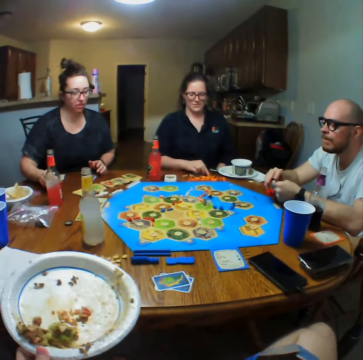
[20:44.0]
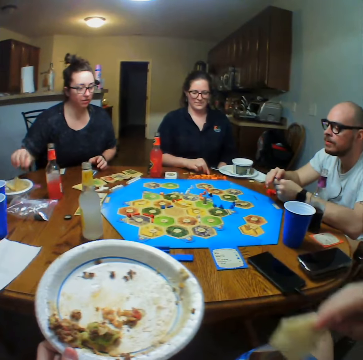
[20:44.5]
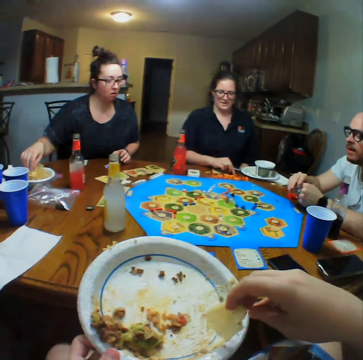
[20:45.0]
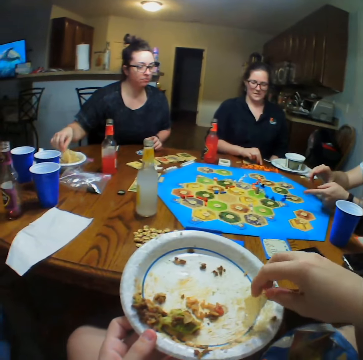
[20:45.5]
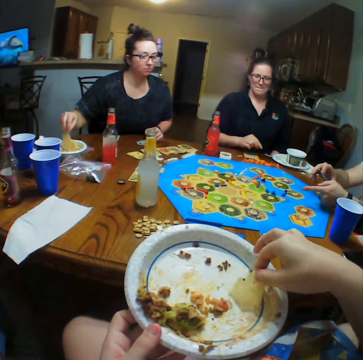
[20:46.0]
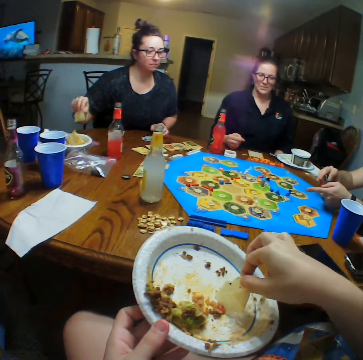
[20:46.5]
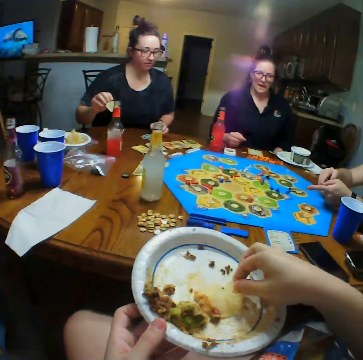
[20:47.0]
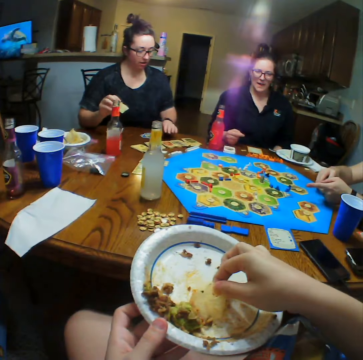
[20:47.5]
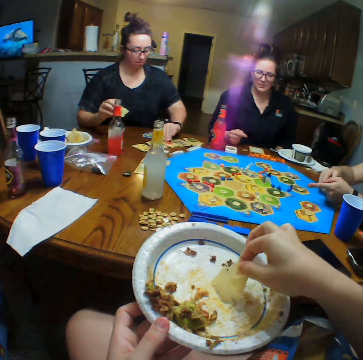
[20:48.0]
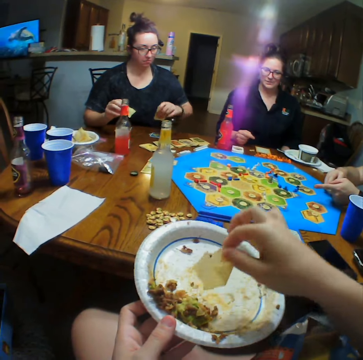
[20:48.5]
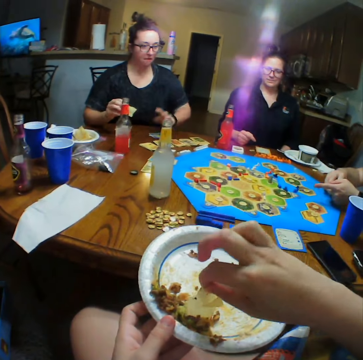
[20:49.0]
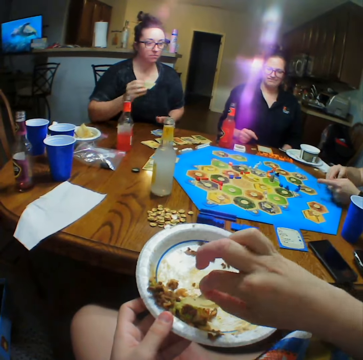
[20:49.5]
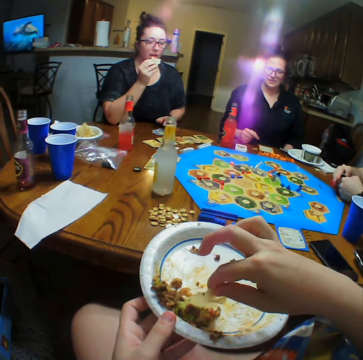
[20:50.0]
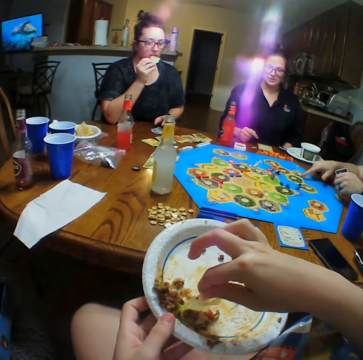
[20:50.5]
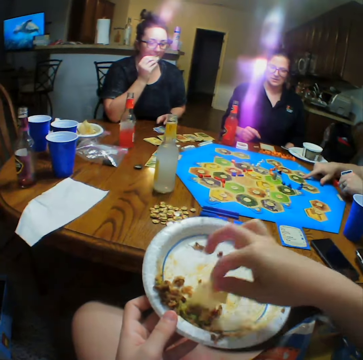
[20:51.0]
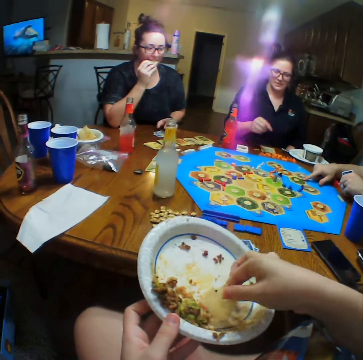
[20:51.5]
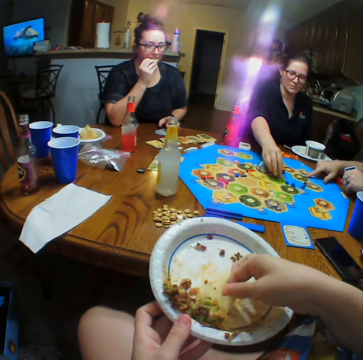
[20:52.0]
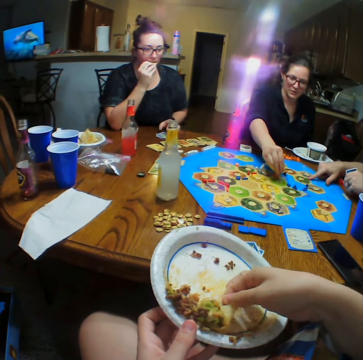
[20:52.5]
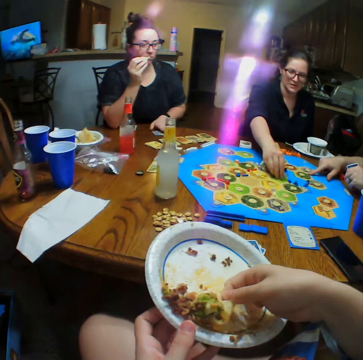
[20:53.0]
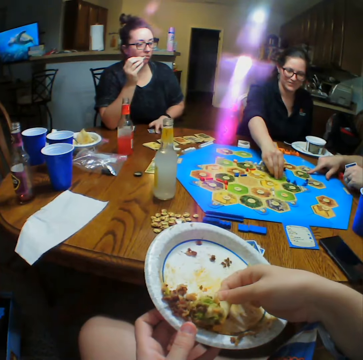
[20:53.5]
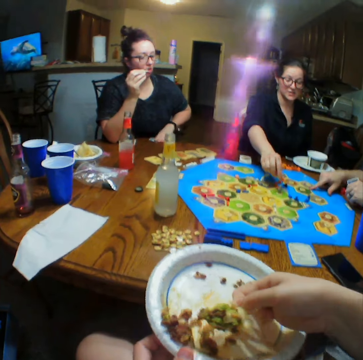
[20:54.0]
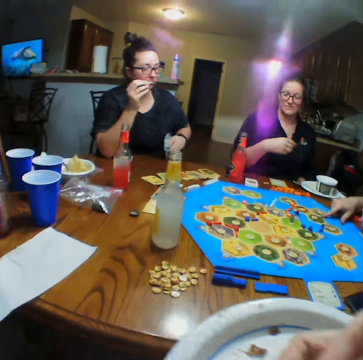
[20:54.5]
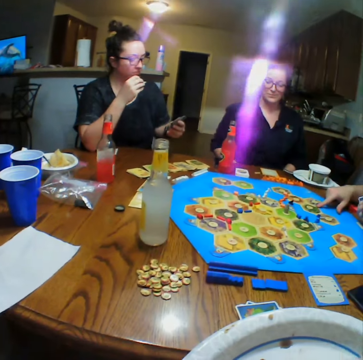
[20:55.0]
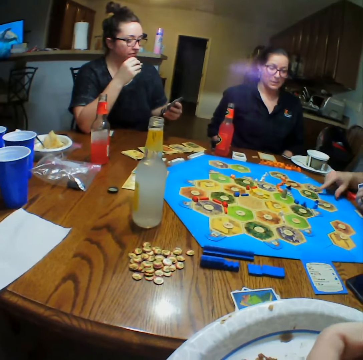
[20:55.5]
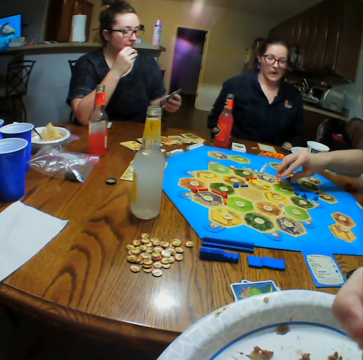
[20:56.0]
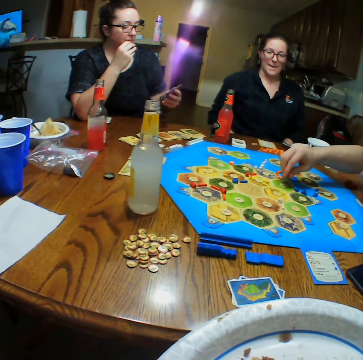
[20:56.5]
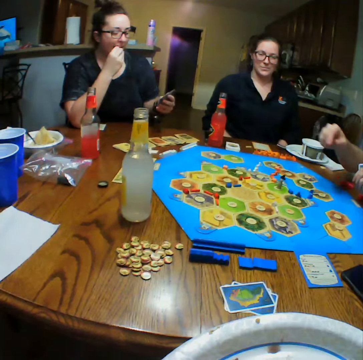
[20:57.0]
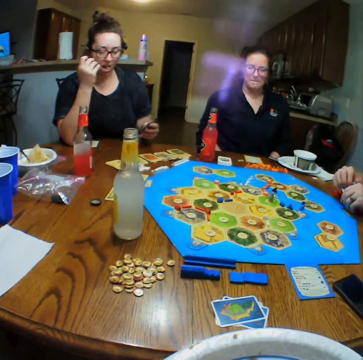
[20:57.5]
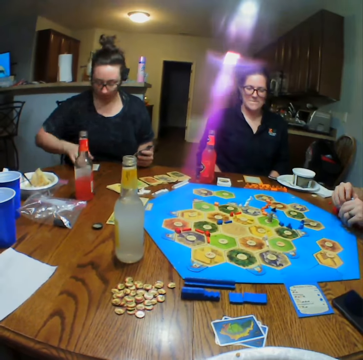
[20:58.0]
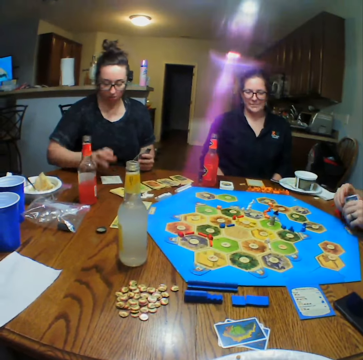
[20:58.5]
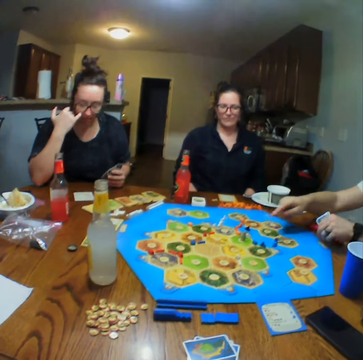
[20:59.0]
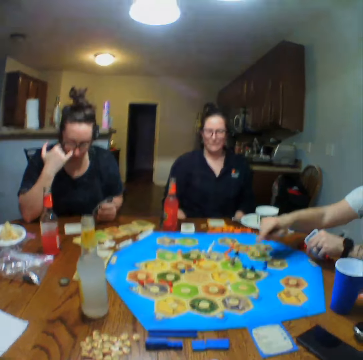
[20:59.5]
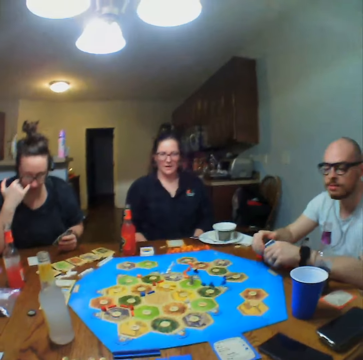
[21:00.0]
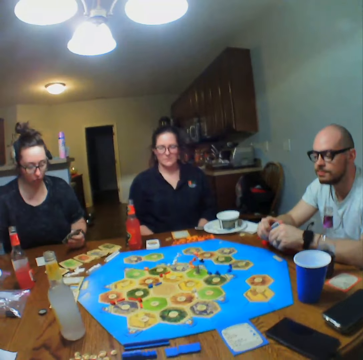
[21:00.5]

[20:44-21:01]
The camera wearer takes chips from the packet. A woman takes chips from the plate. The camera wearer eats. They take food from the plate. The woman picks a card from the table, places the card on the table and eats the chip. Another woman moves a pawn on the board. The first woman picks the cards from the table. A man plays. The camera wearer eats the food. The man moves a pawn on the board. The camera wearer looks around.

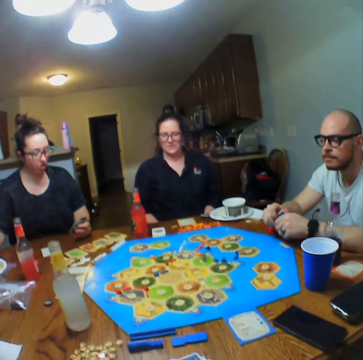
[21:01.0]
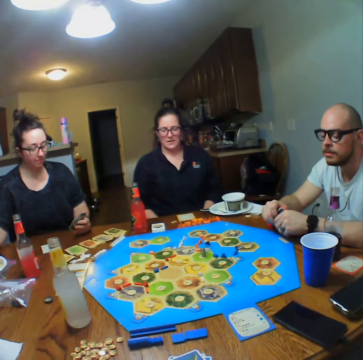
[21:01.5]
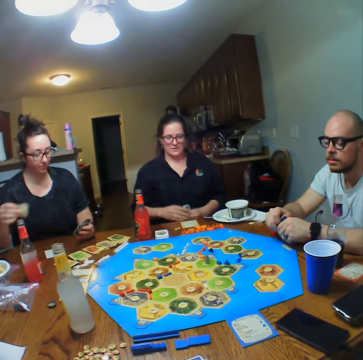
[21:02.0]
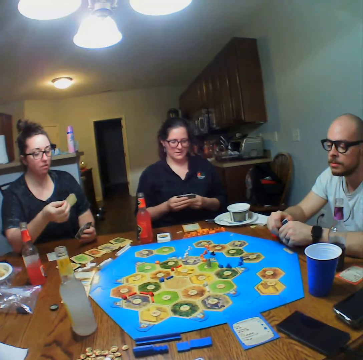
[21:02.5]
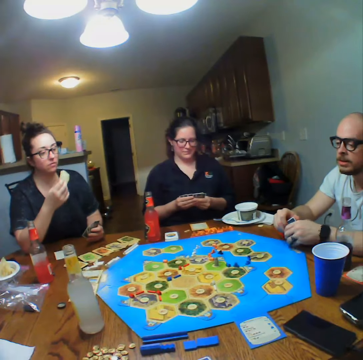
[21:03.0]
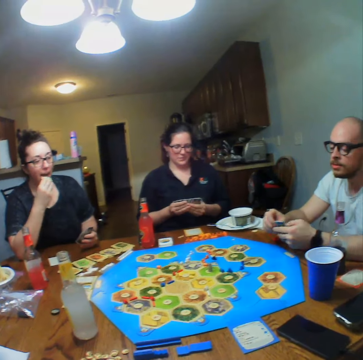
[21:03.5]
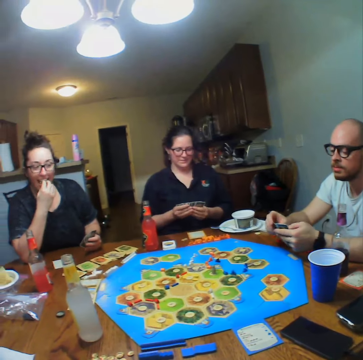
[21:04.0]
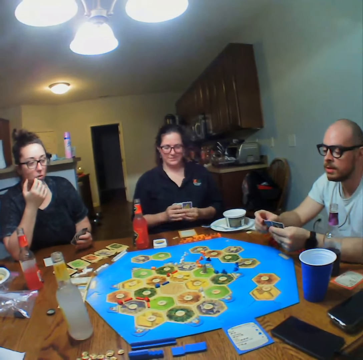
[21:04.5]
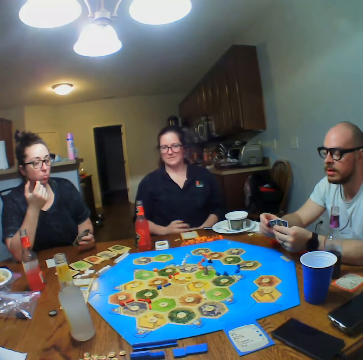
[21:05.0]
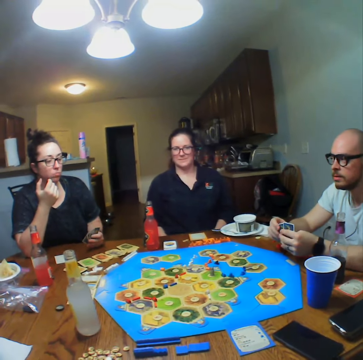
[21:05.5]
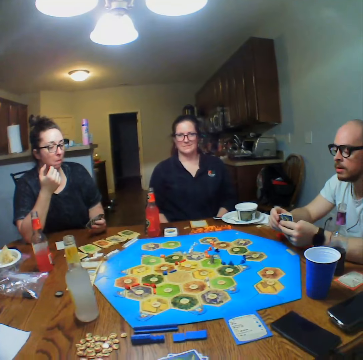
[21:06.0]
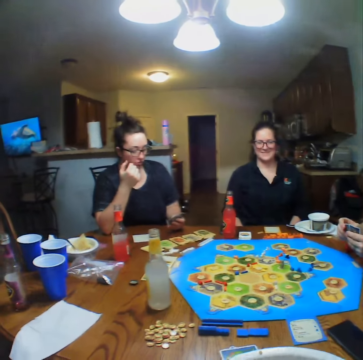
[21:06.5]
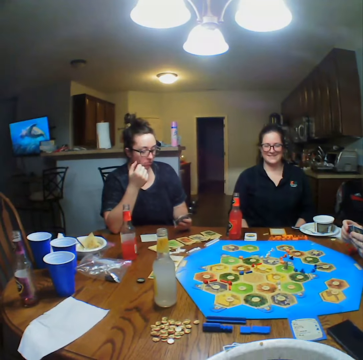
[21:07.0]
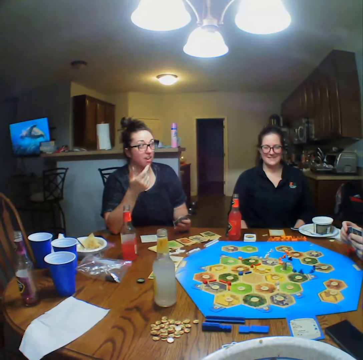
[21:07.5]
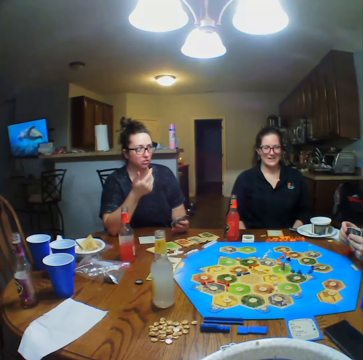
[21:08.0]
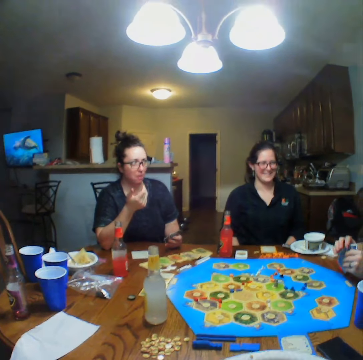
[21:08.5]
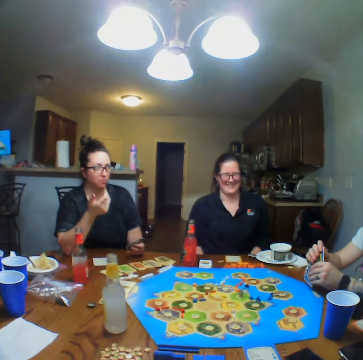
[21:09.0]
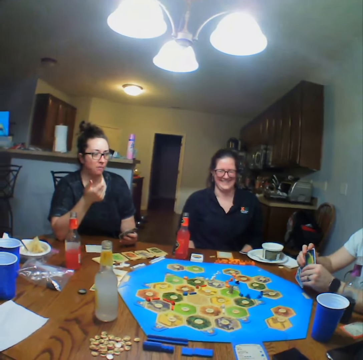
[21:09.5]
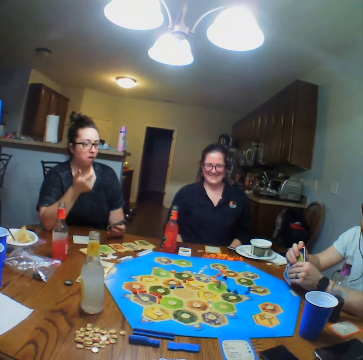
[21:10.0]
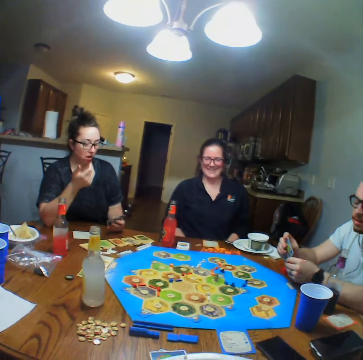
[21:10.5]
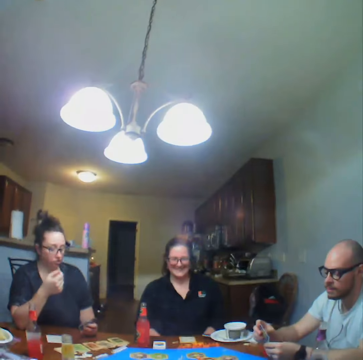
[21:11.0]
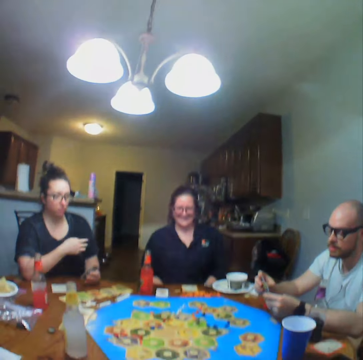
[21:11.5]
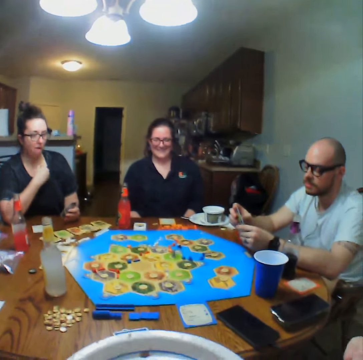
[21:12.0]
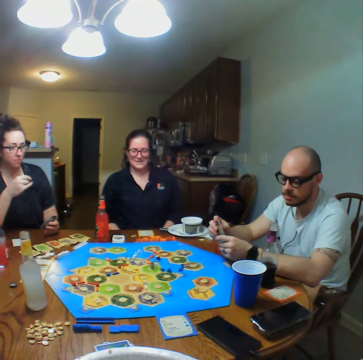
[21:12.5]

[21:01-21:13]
A woman eats chips.

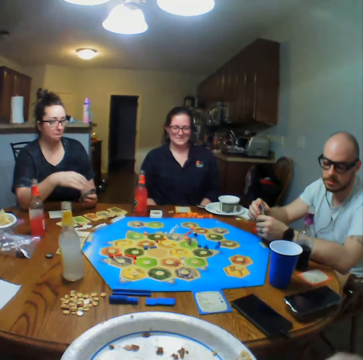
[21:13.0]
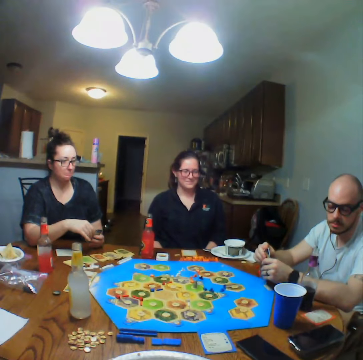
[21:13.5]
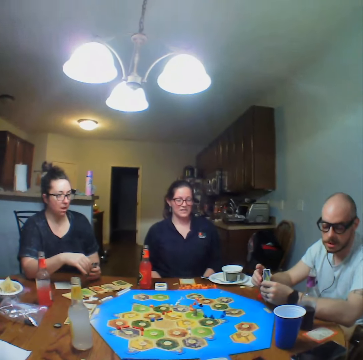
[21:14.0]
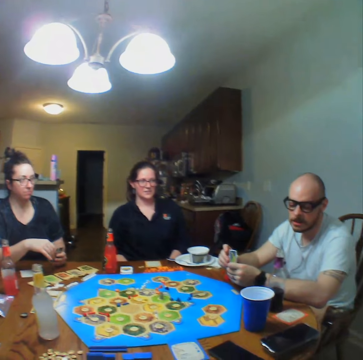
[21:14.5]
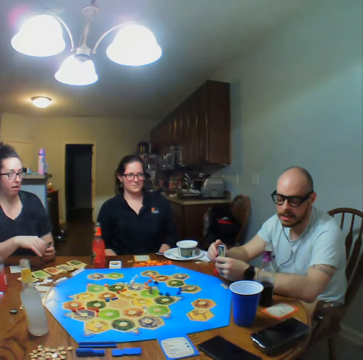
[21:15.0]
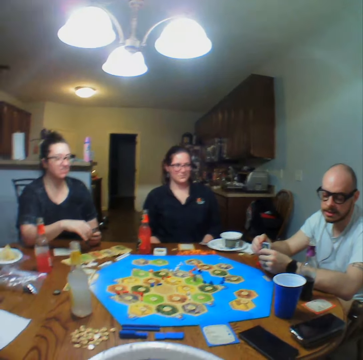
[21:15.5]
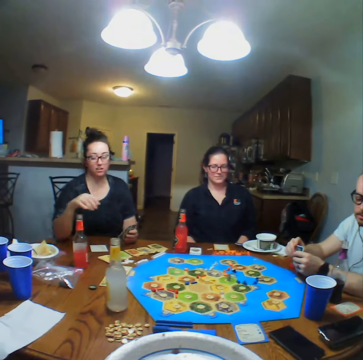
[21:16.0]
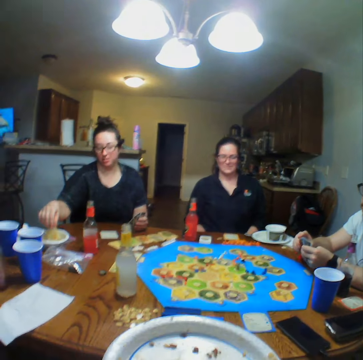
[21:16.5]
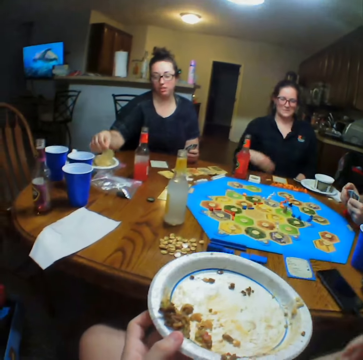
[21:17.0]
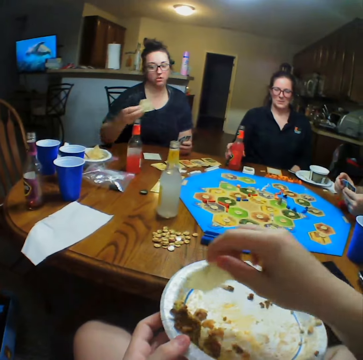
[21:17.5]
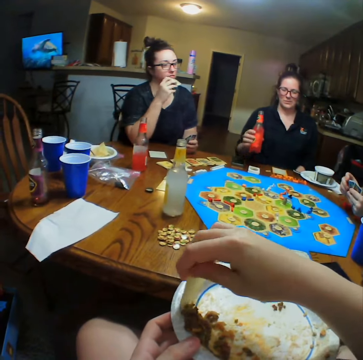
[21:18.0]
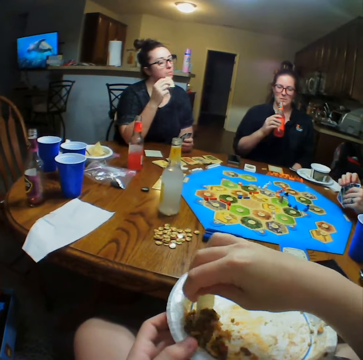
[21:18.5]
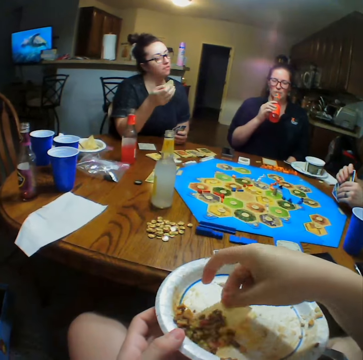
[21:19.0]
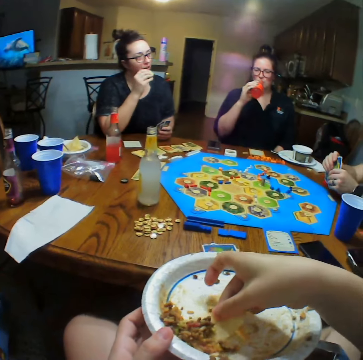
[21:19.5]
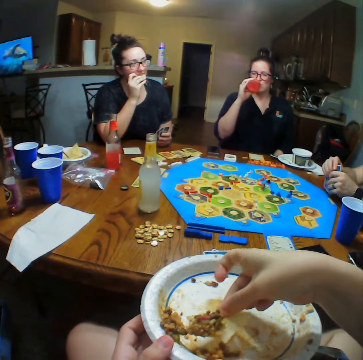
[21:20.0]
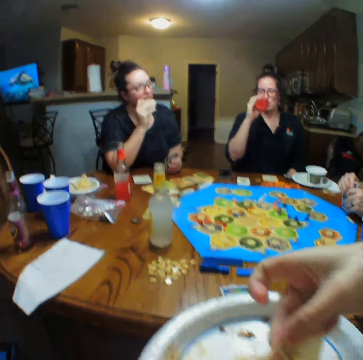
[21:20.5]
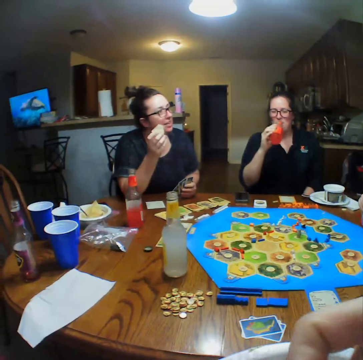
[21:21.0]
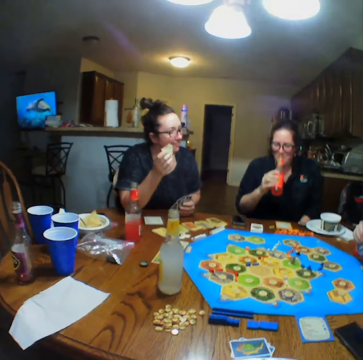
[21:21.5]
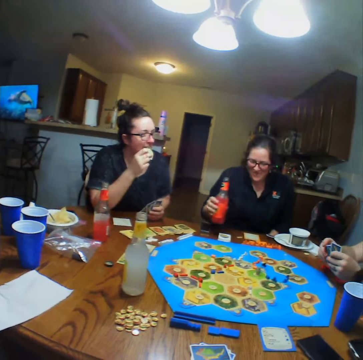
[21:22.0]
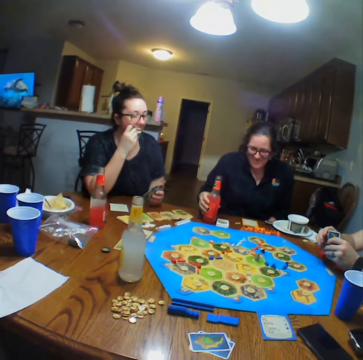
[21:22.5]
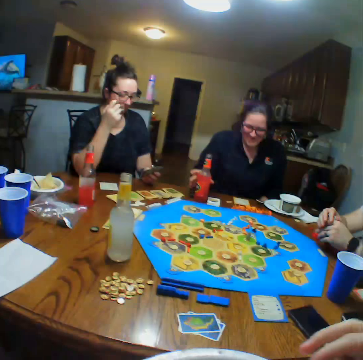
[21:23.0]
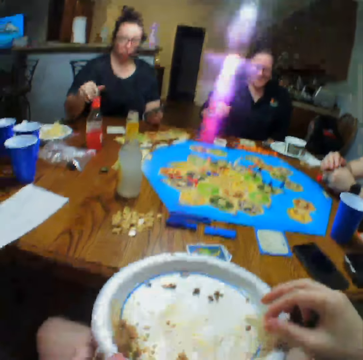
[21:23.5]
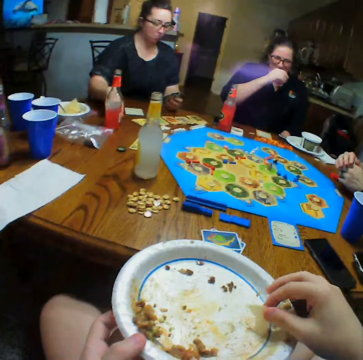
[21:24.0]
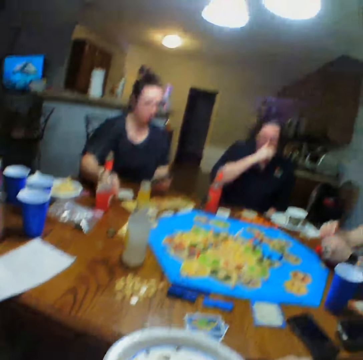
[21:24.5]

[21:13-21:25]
A woman picks a chip from the plate. The camera wearer eats. A lady eats. The camera wearer takes food from the plate. Another woman picks a bottle of lemonade from the table. A third woman drinks the lemonade. The camera wearer eats the food. The third woman places the bottle of lemonade on the table.
